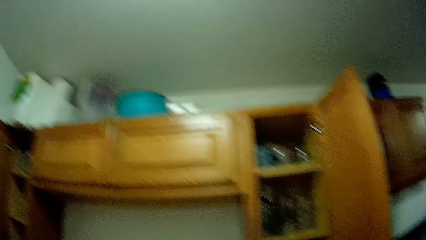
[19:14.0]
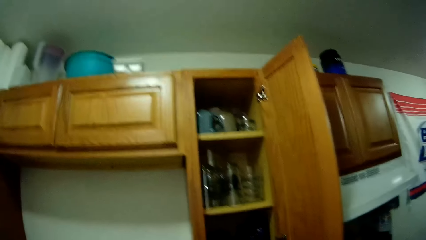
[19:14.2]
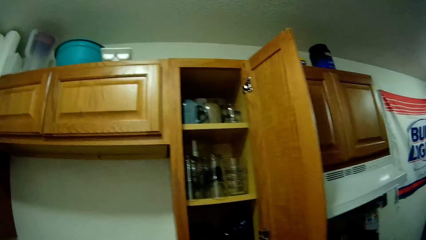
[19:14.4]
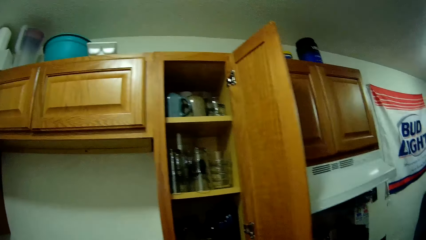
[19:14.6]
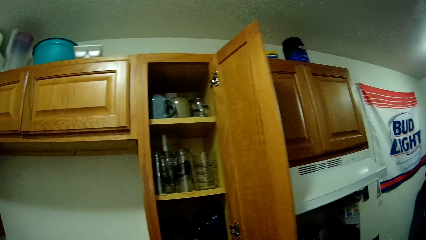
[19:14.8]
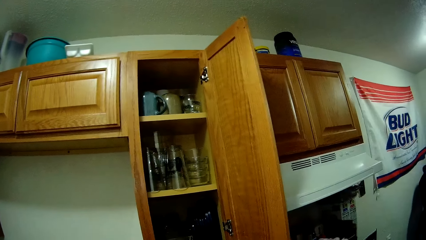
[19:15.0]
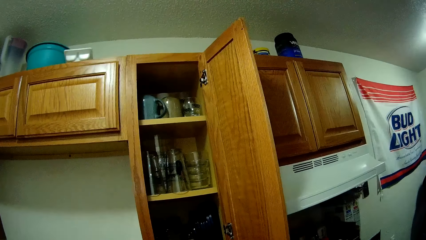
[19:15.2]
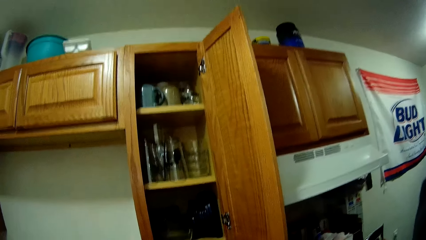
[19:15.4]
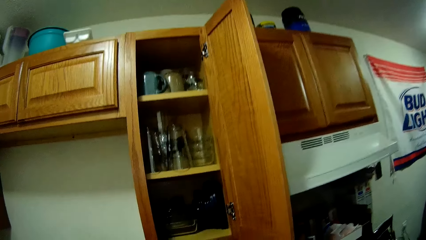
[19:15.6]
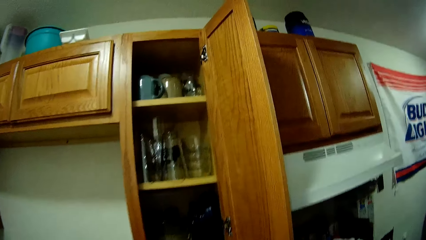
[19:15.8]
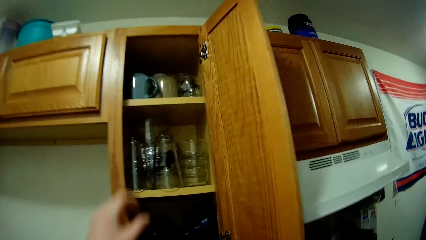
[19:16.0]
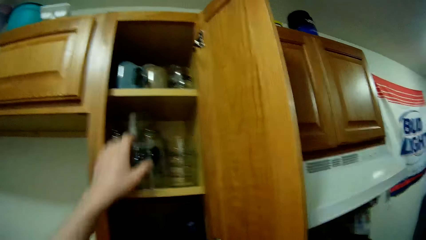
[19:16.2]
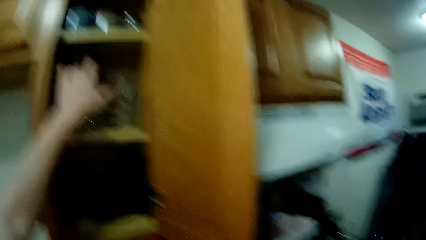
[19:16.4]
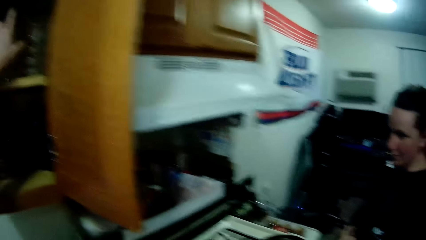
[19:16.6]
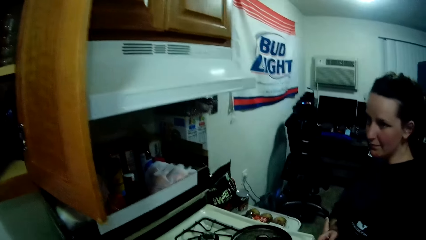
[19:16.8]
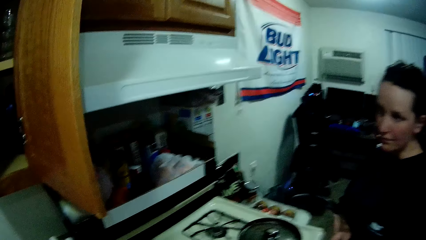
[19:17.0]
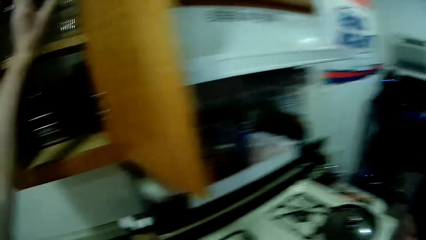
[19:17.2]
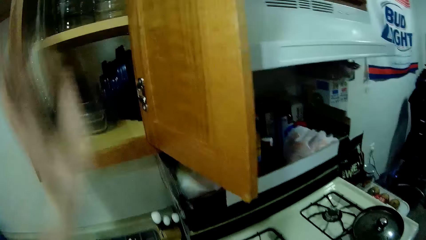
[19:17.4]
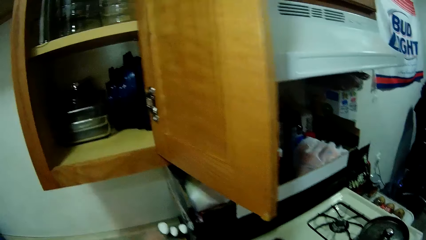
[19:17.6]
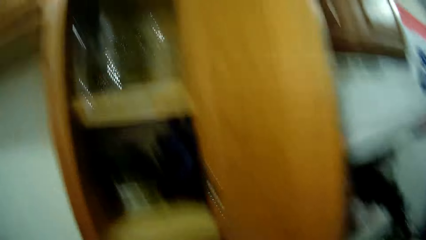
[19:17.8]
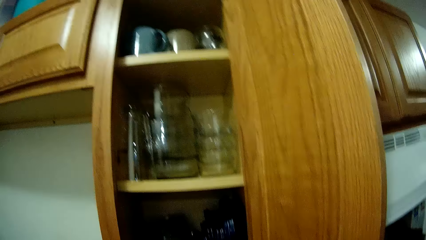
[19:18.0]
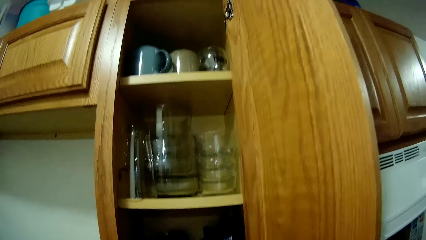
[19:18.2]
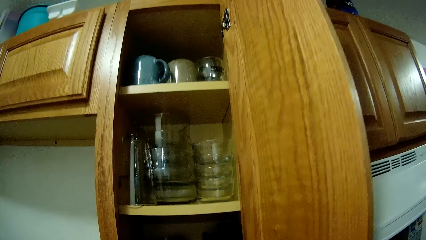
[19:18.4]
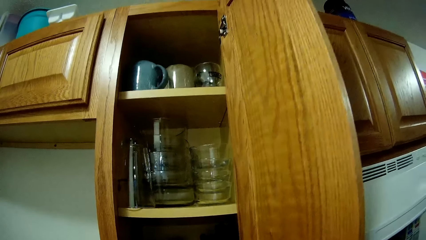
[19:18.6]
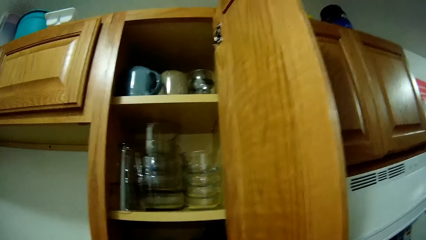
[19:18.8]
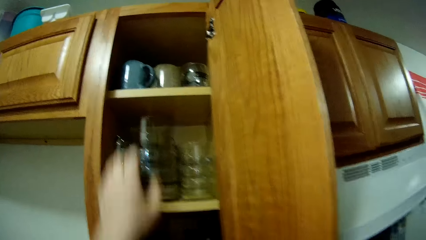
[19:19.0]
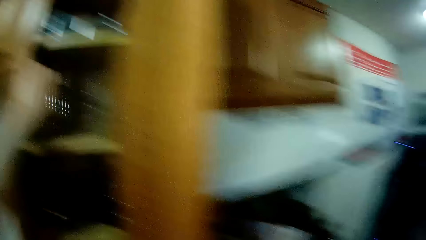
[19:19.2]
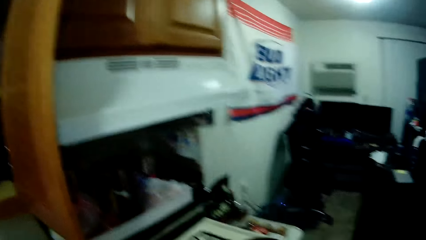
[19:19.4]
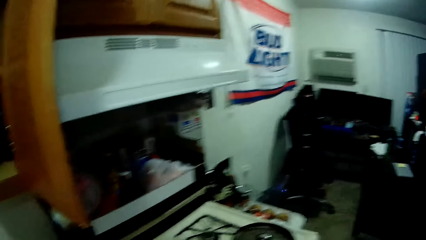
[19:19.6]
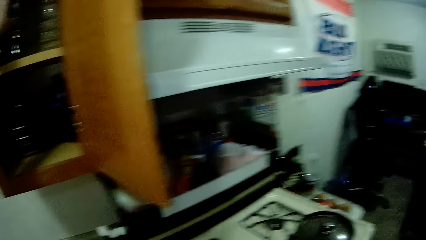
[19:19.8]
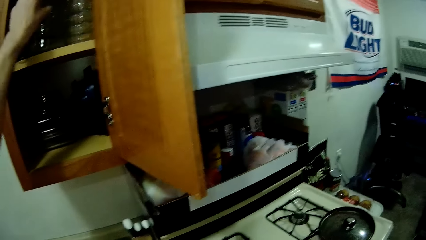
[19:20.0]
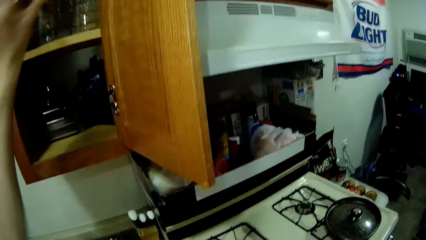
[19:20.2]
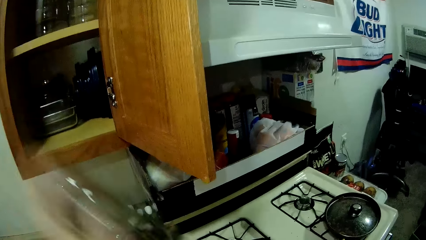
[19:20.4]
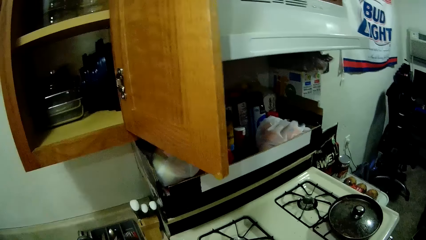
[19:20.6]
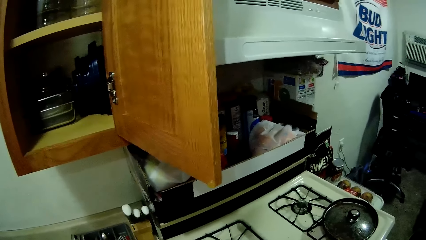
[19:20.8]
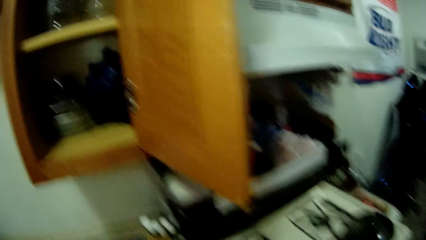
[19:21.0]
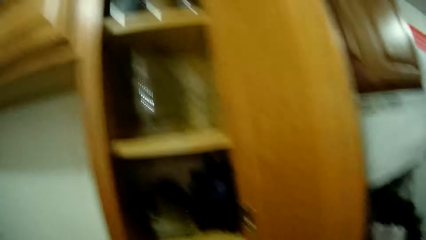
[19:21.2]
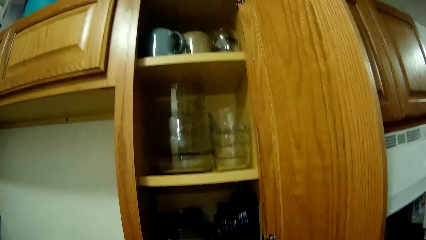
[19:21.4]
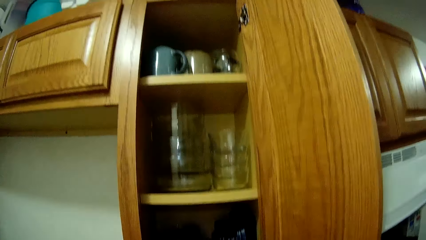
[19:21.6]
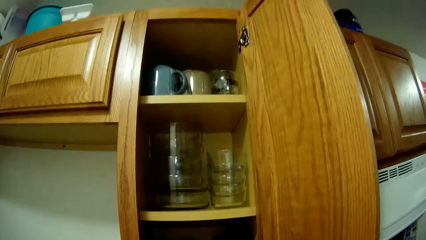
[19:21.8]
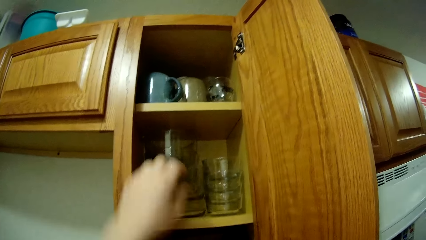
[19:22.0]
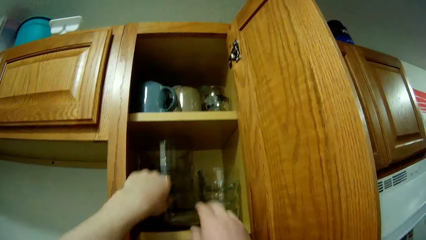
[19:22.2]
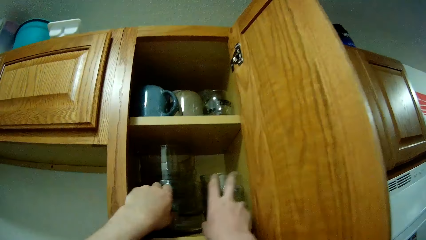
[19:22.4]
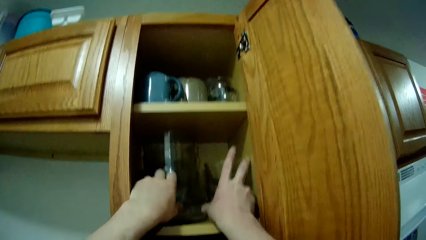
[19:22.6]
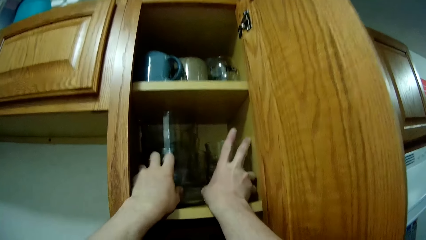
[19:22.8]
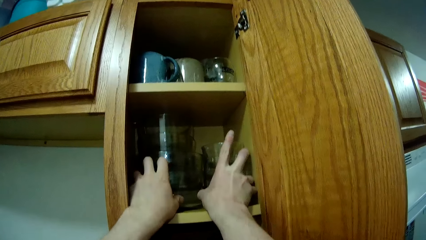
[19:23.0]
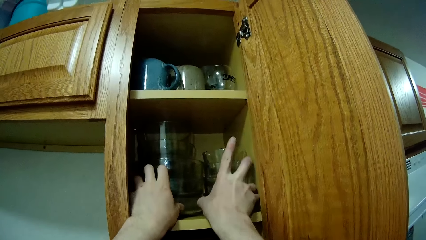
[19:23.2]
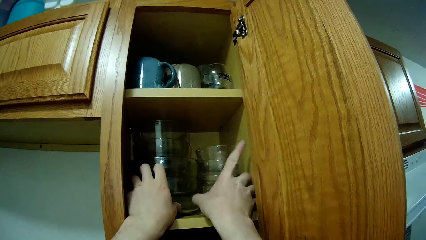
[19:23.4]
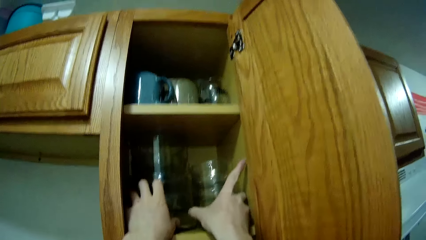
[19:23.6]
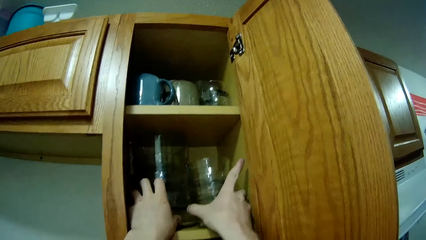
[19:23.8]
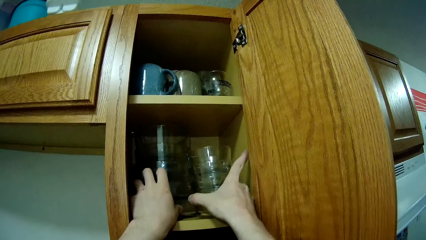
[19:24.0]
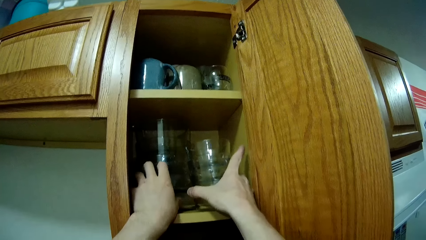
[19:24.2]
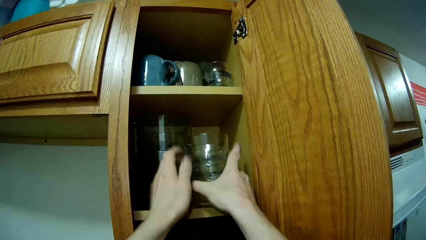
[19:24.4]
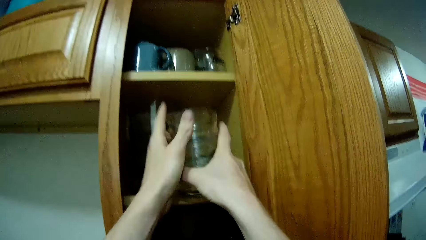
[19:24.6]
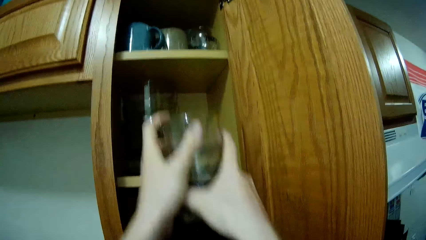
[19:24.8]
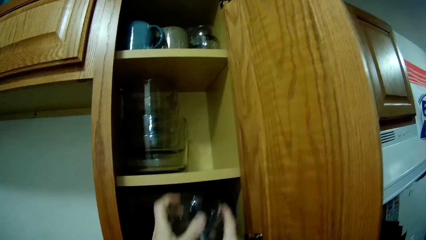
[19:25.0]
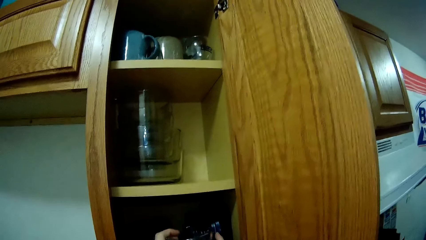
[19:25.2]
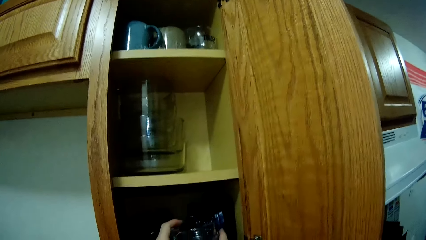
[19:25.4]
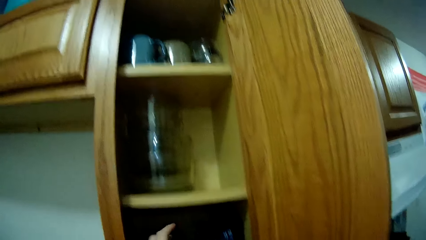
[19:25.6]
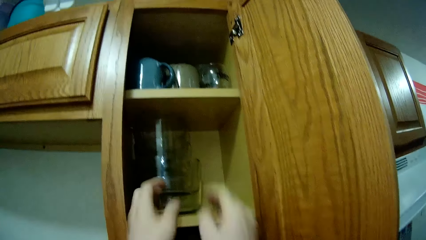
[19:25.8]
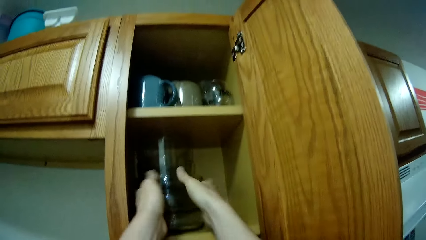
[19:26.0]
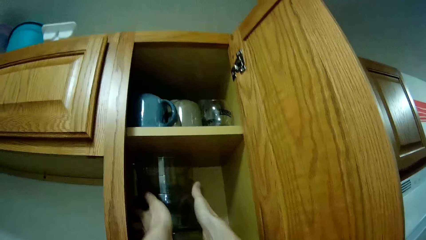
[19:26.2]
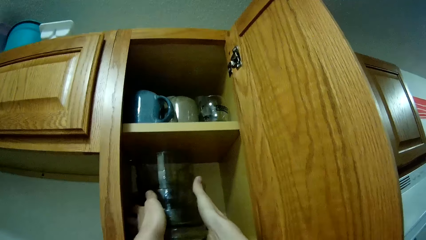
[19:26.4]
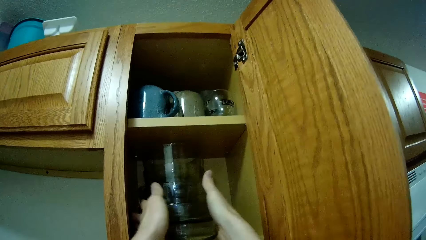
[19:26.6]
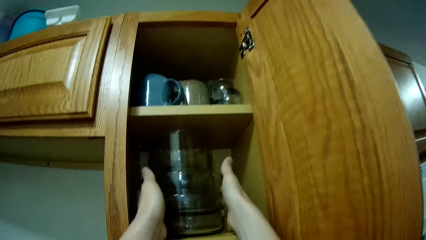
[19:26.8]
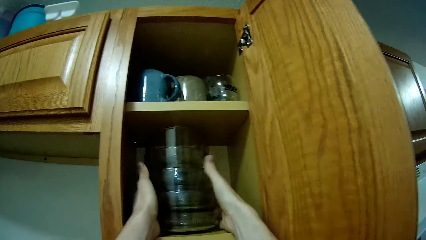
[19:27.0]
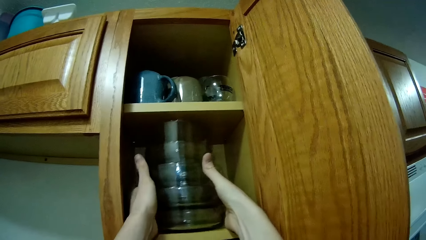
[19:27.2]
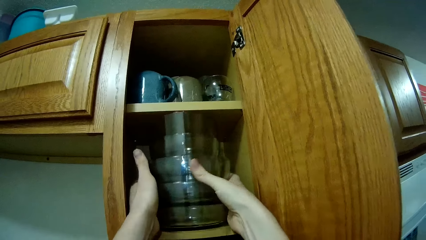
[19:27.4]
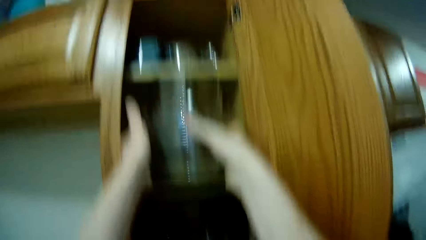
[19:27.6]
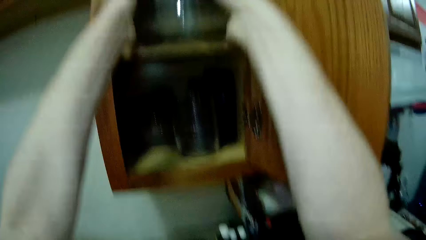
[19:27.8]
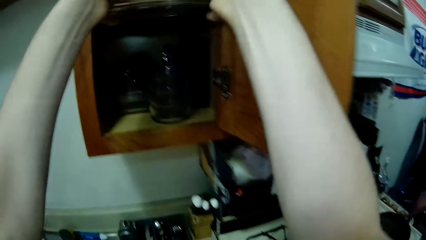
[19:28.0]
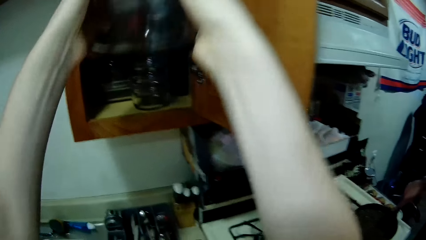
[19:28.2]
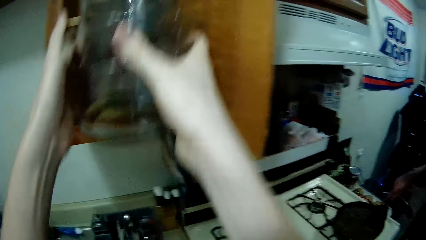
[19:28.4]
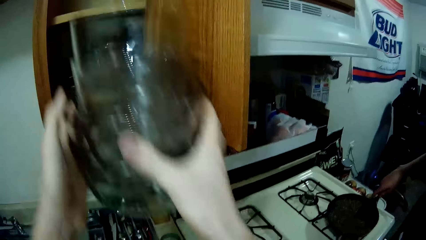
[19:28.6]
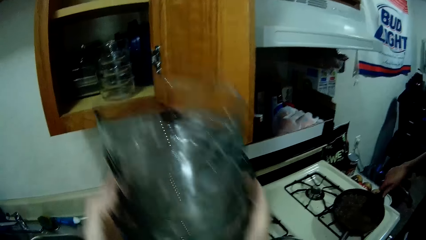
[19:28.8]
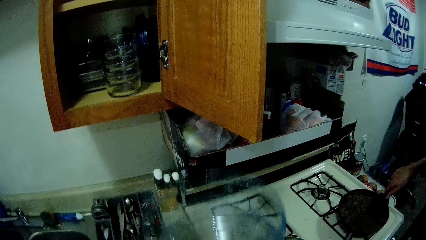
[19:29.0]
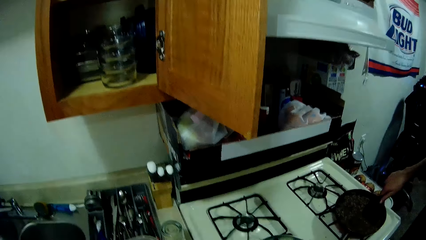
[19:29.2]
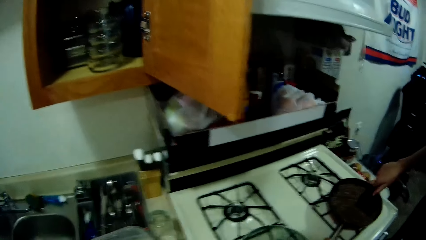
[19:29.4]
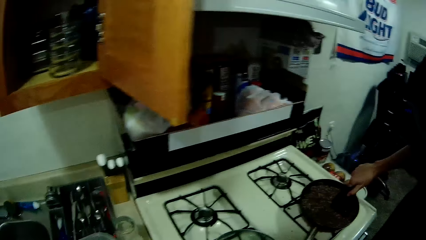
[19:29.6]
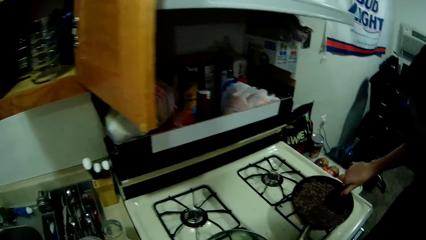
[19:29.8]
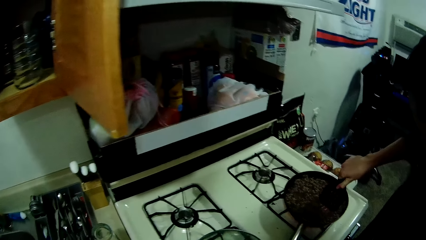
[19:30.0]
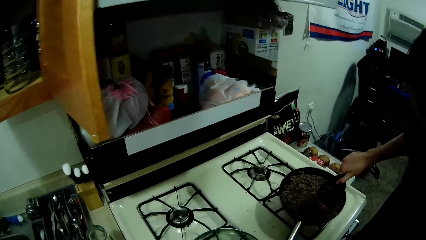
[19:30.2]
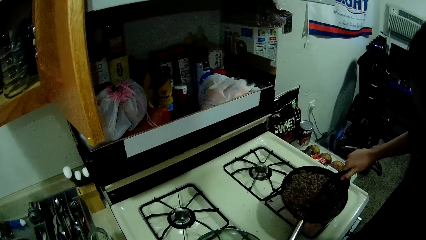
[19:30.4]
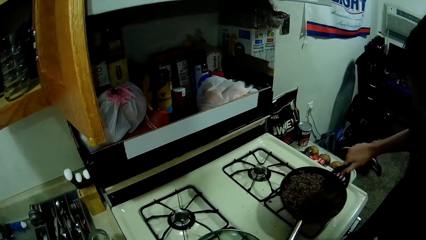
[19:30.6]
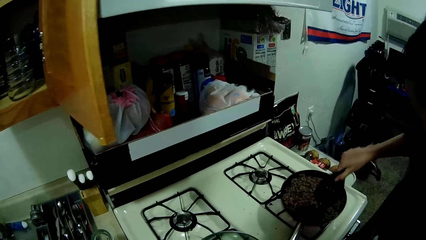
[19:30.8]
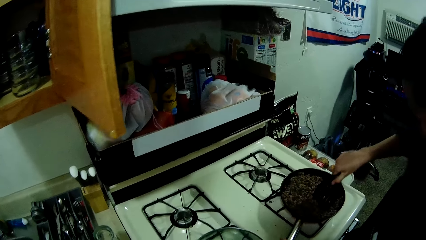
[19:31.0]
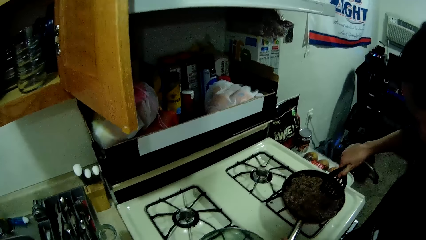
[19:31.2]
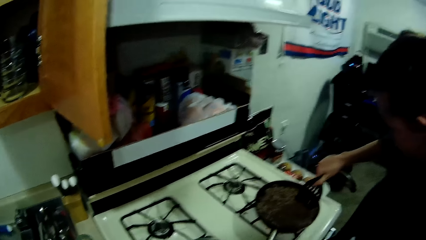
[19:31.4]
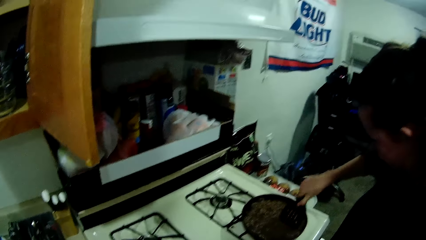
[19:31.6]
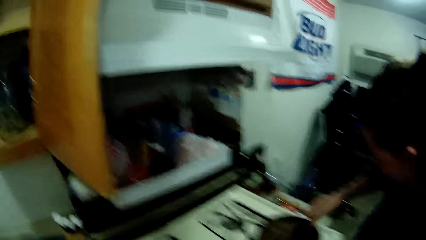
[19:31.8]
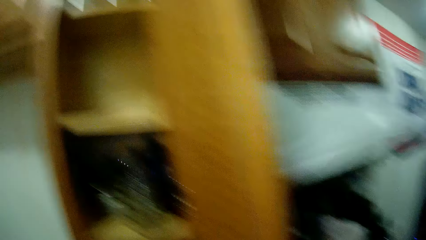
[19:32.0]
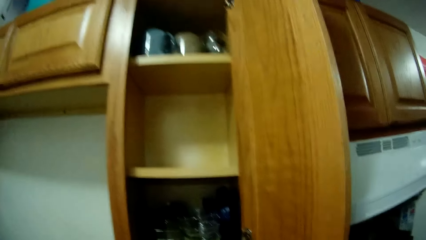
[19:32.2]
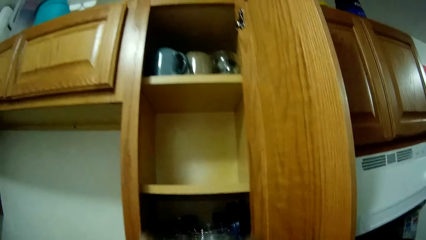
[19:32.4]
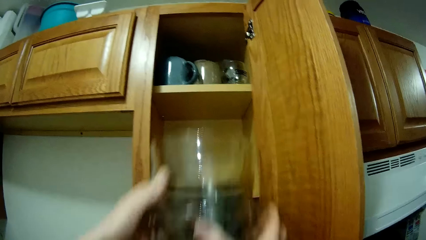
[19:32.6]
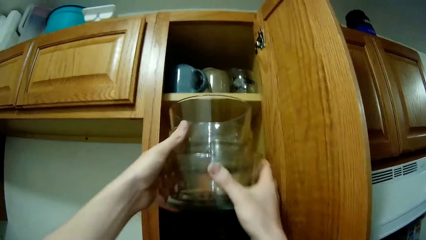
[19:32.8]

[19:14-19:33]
The camera wearer stares at the cabinets. He places his hand inside the middle cabinet. He picks up a glass cup with his left hand from the kitchen cabinet. He drops the glass cup on the kitchen slab with his left hand. He stares at the cabinets. He places his hand inside the middle cabinet. He picks up another glass cup with his left hand from the kitchen cabinet. He drops the glass cup on the kitchen slab with his left hand. He stares at the cabinets. He places his hands inside the middle cabinet. He removes the bowls from the middle cabinet with his hand. He carries glass cups with both hands from the kitchen cabinet. He holds the bowls with both his hands. He drops the glass cups on the kitchen slab with both hands. He stares at the cabinets. He removes the bowls from the middle cabinet with his hands. He carries glass cups with both hands from the kitchen cabinet. He stares at the cooker. He drops the glass cups on the kitchen slab with both hands. The woman stirs food in a pot on the gas cooker with a spatula in her right hand. The camera wearer stares at the cabinets.
